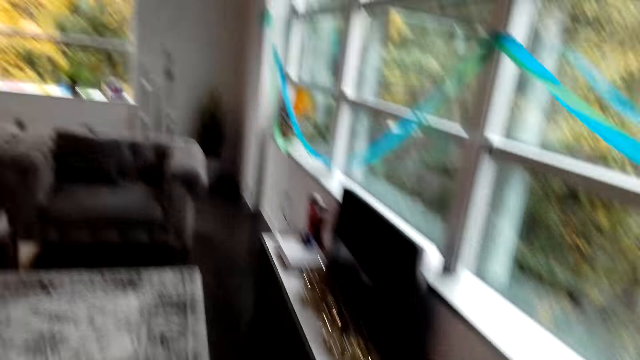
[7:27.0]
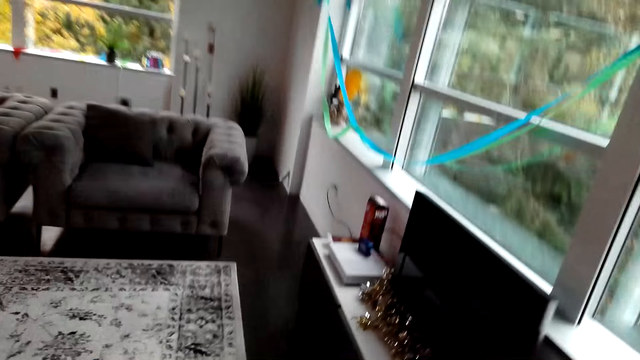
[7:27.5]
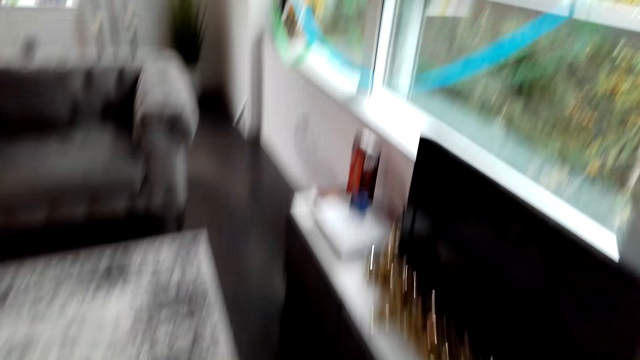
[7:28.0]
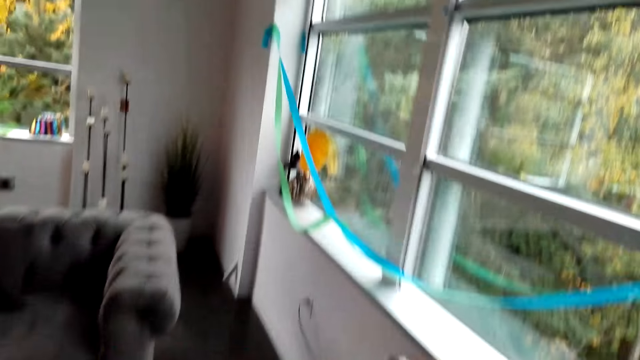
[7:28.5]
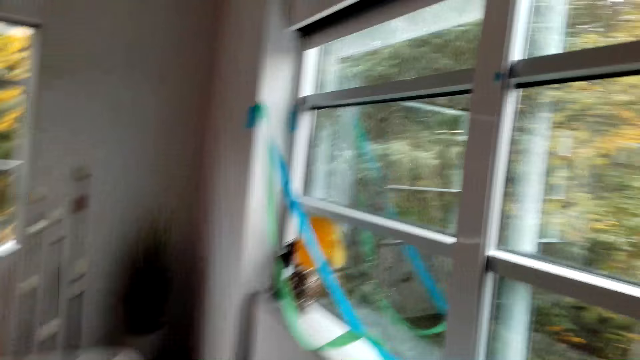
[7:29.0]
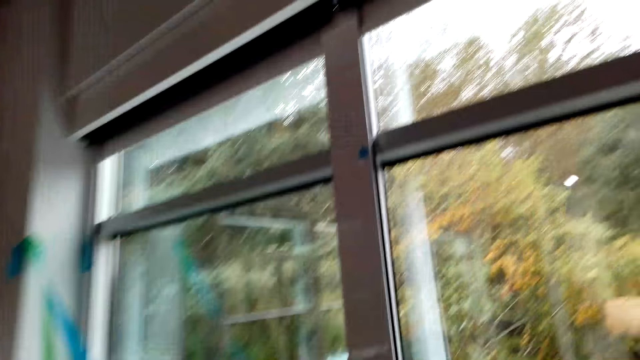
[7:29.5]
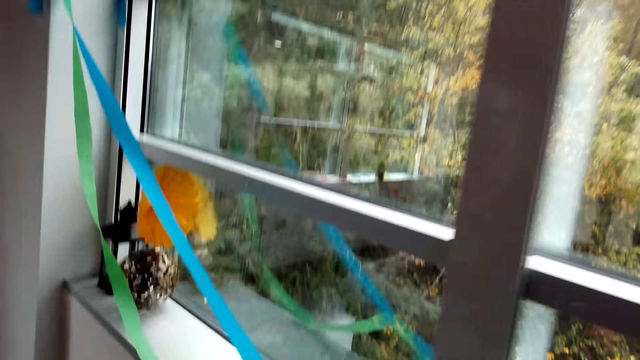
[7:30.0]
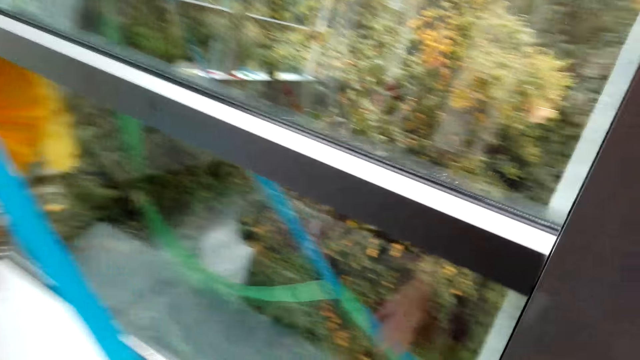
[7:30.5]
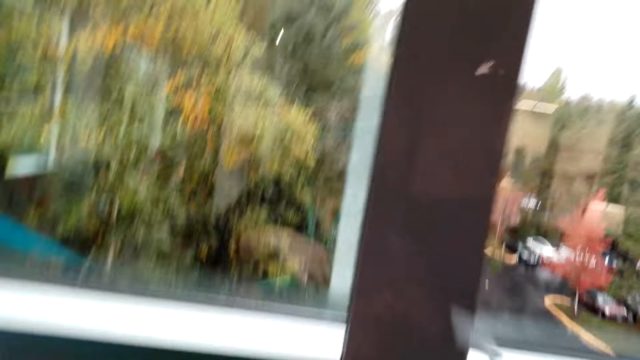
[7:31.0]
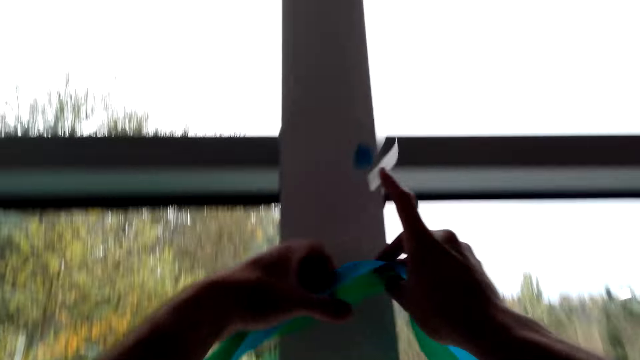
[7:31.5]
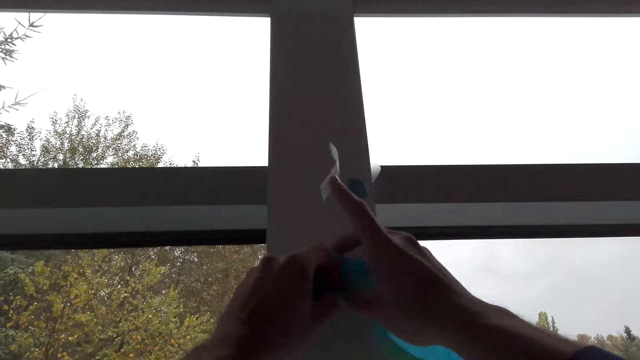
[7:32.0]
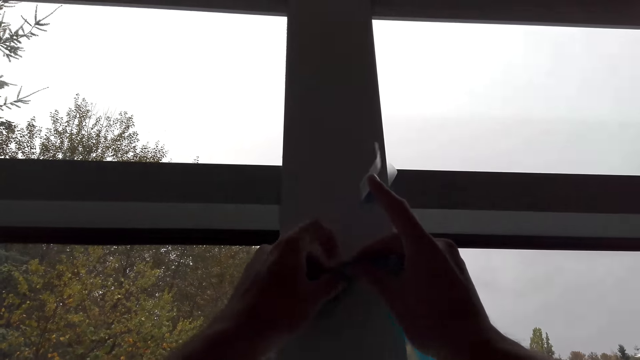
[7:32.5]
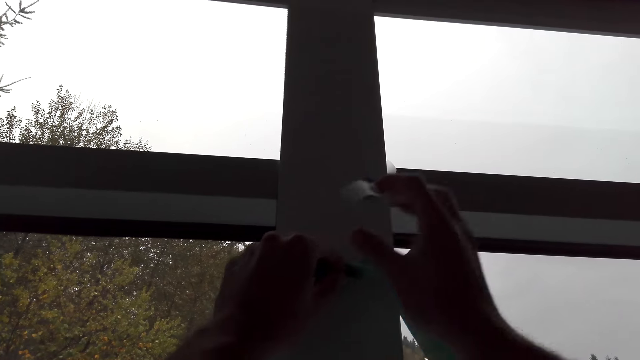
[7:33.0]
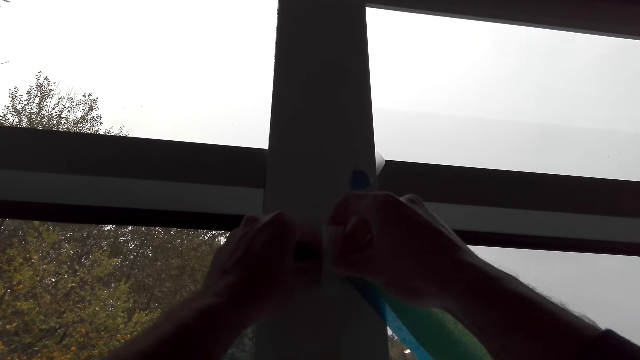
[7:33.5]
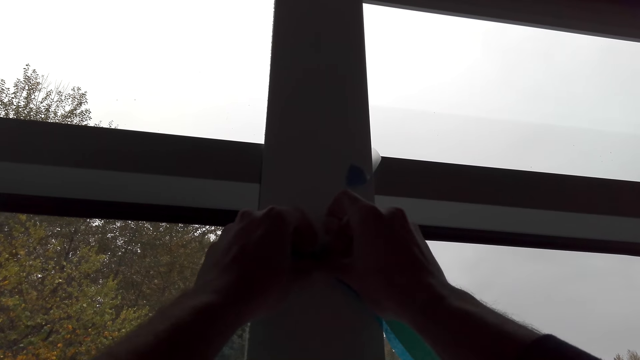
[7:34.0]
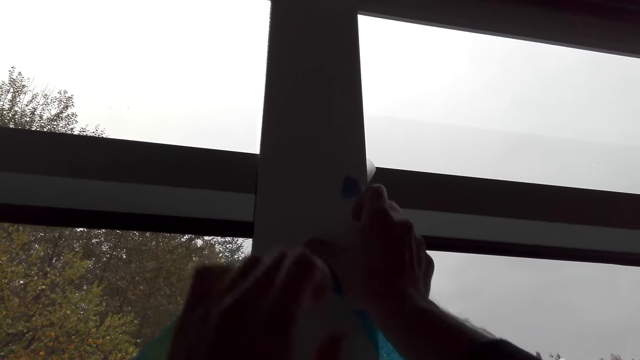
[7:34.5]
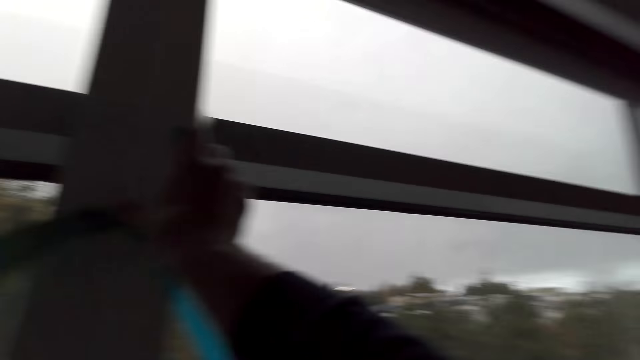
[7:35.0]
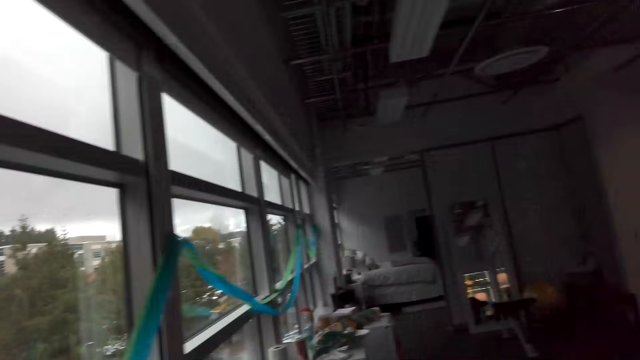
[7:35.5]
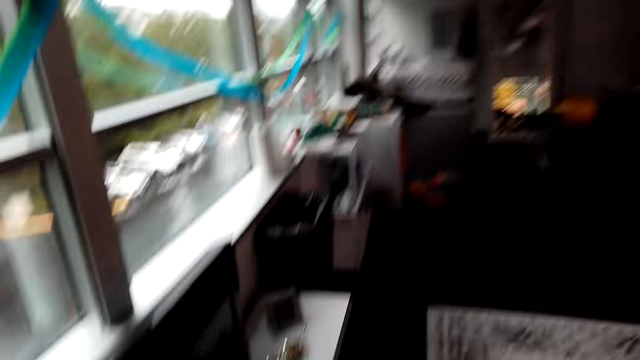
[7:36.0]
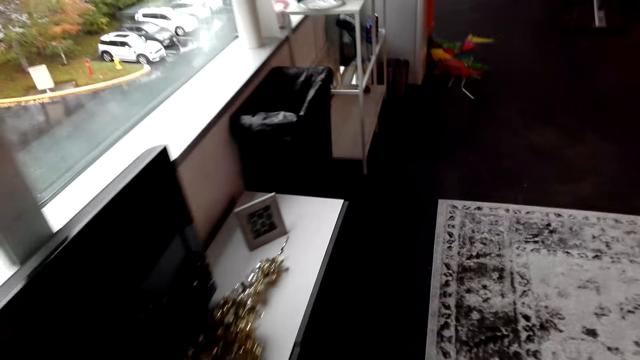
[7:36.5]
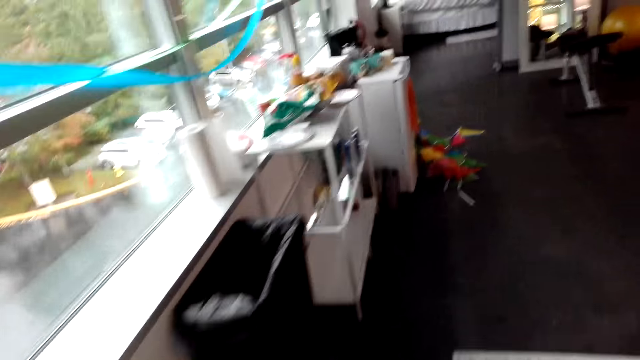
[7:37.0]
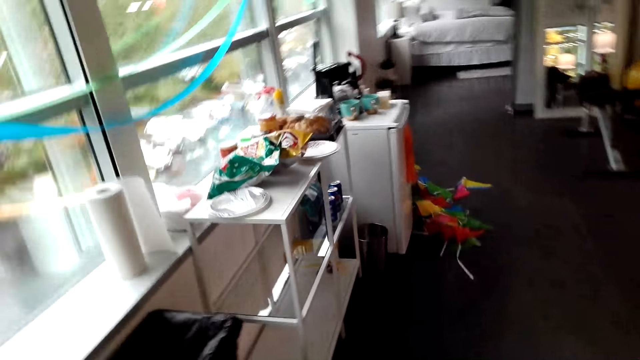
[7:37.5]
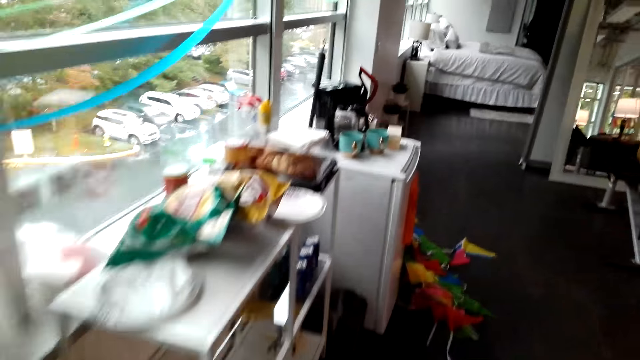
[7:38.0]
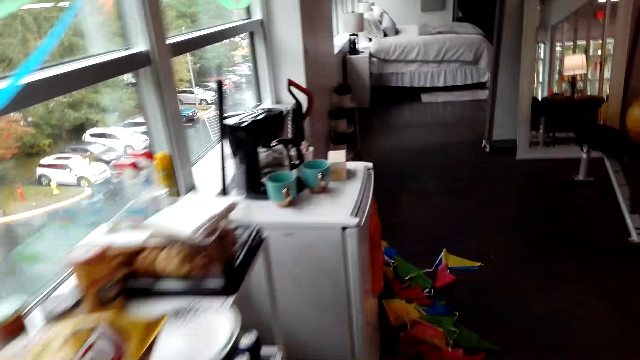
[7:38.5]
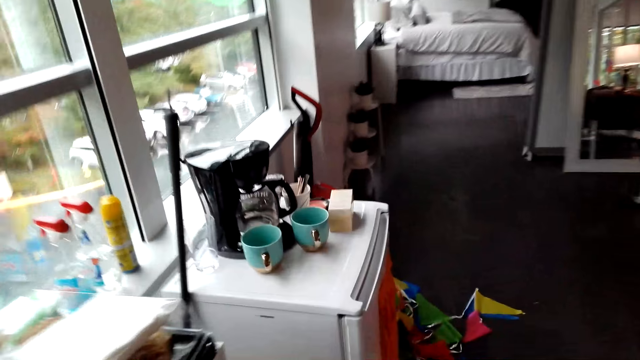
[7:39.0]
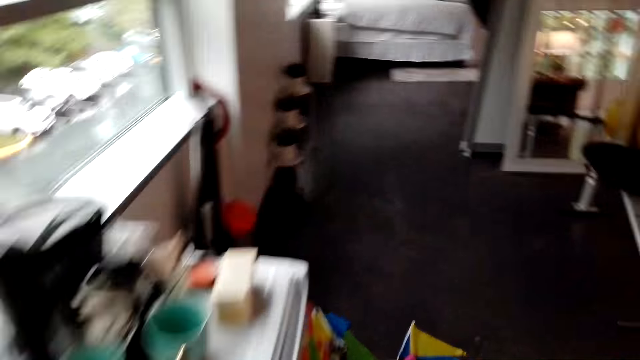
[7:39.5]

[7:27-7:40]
The camera wearer sticks the decoration ribbons on the wall. They look around the hotel. They walk around the hotel.

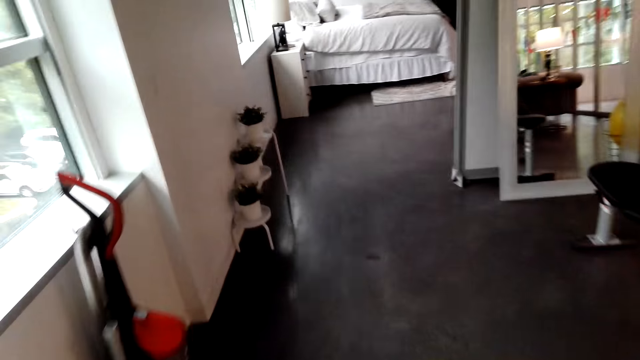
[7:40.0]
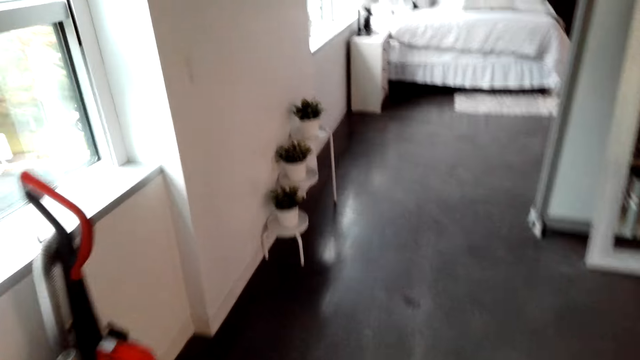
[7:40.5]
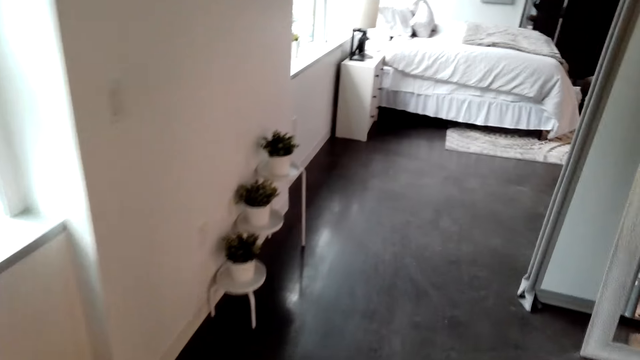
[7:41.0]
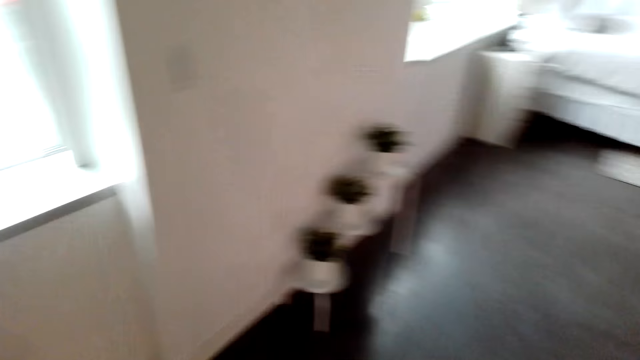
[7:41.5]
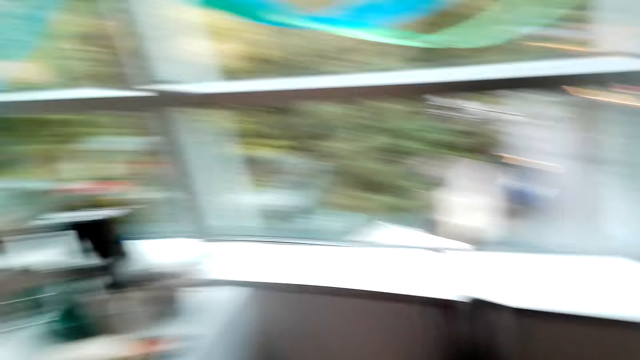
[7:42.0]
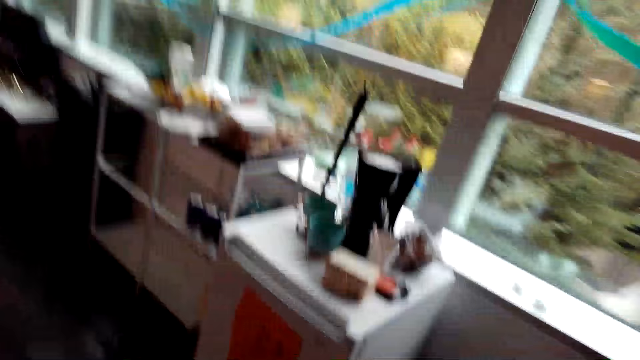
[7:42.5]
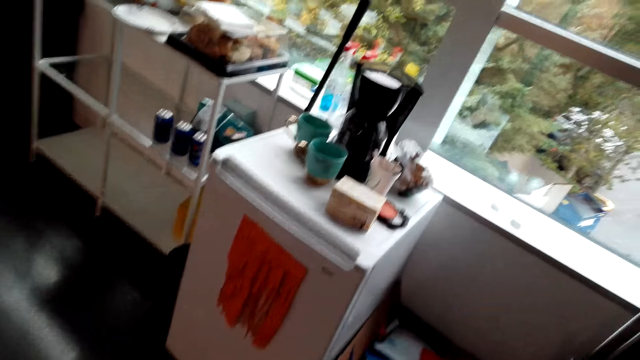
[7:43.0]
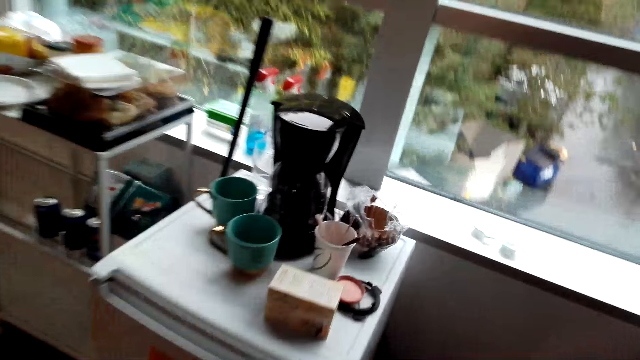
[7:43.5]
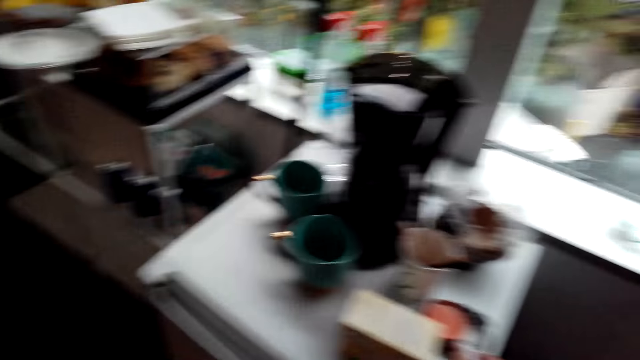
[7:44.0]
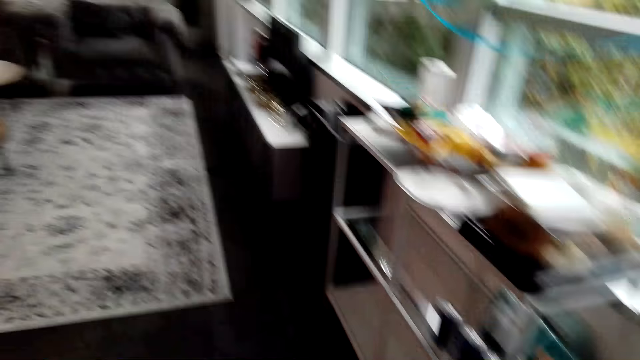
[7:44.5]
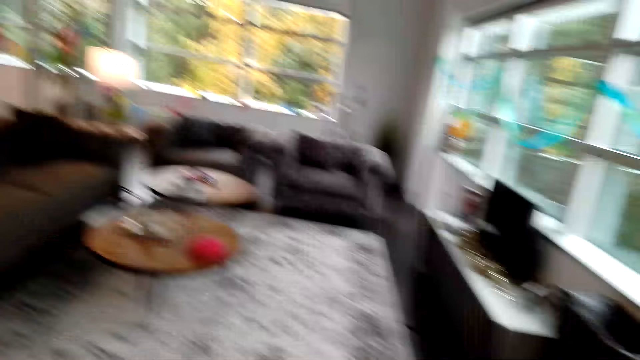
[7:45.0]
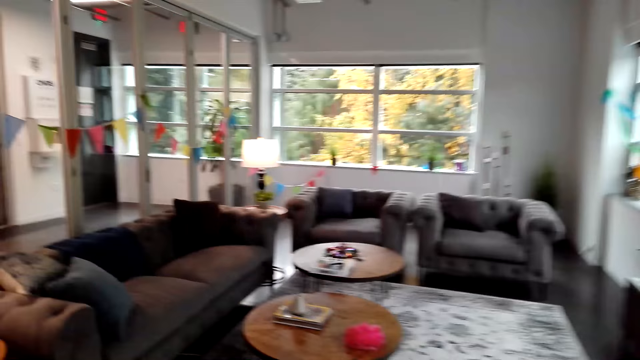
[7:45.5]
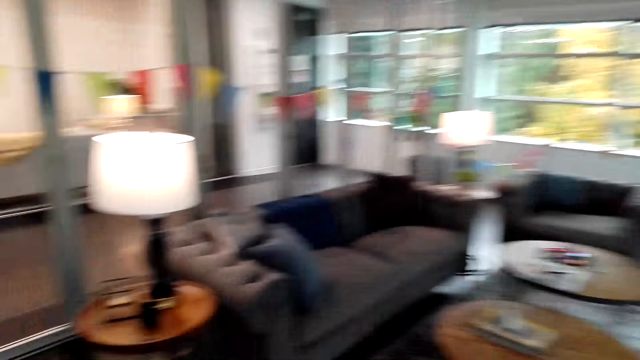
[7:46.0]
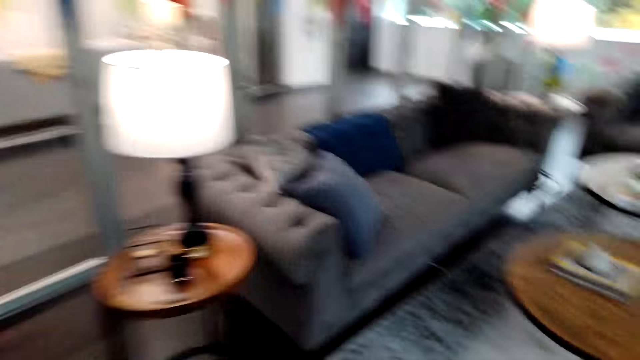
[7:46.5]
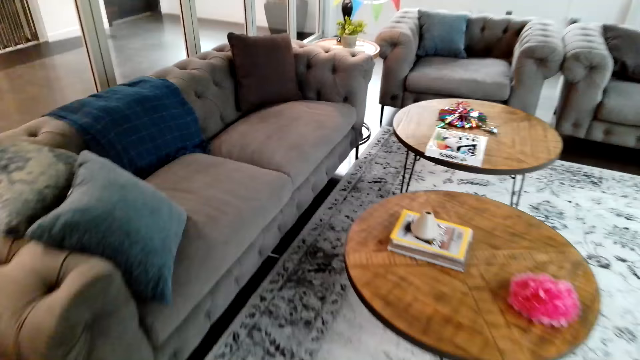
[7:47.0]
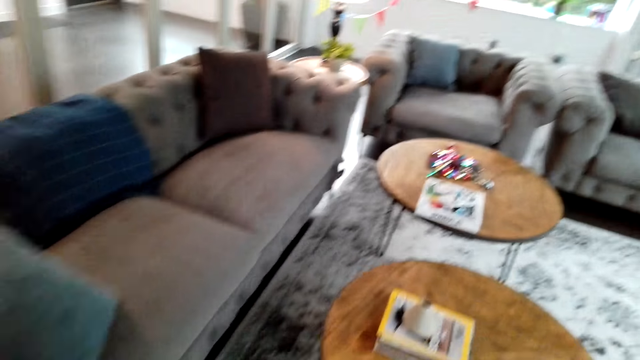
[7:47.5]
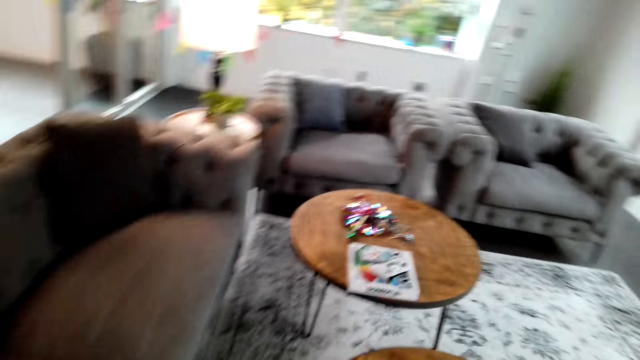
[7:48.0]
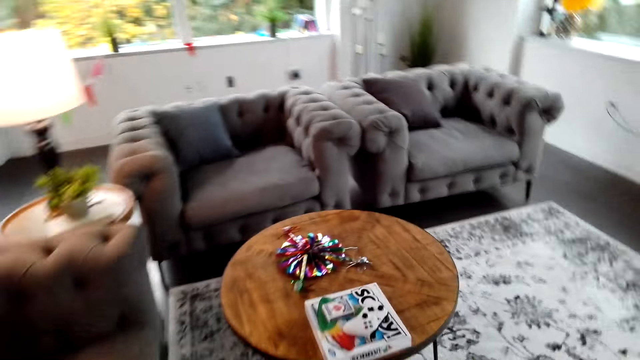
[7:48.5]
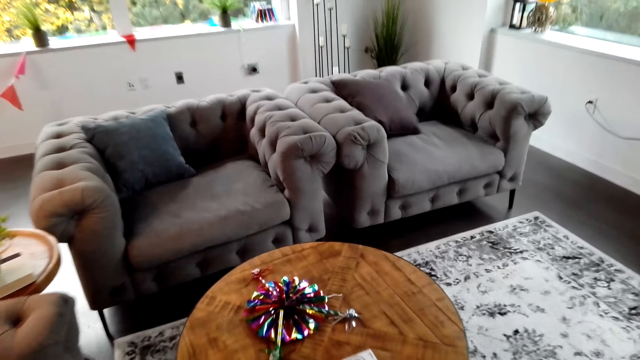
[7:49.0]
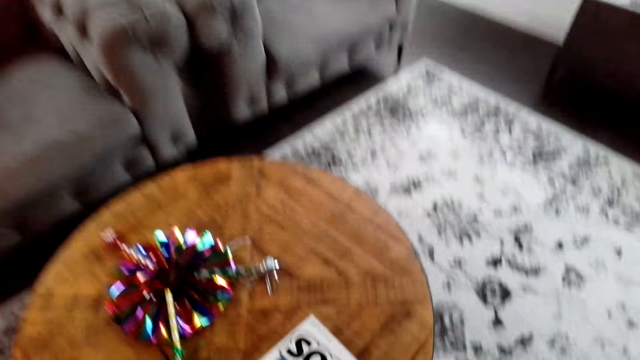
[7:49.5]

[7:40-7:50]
The camera wearer looks around the hotel. They walk around the hotel.
